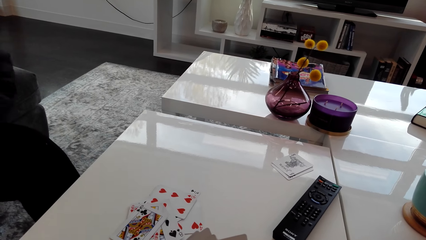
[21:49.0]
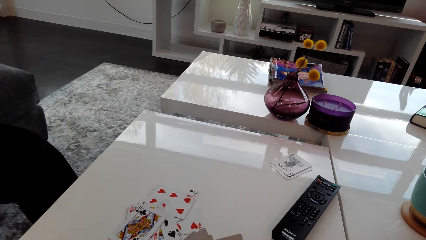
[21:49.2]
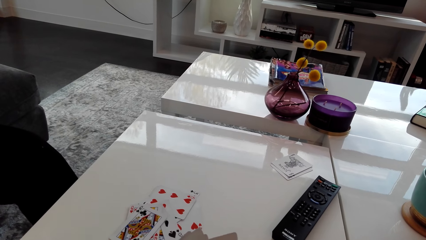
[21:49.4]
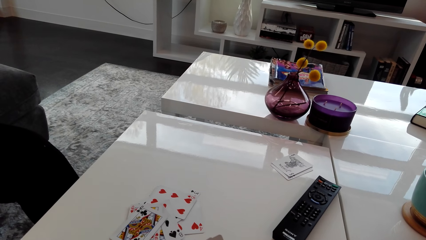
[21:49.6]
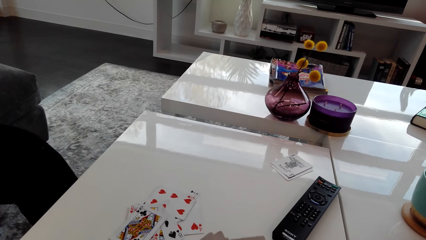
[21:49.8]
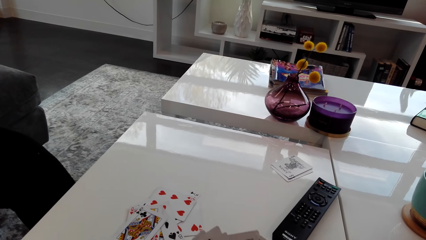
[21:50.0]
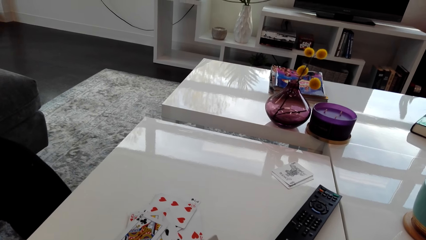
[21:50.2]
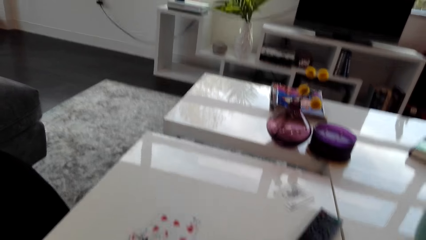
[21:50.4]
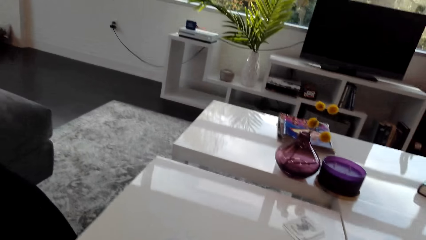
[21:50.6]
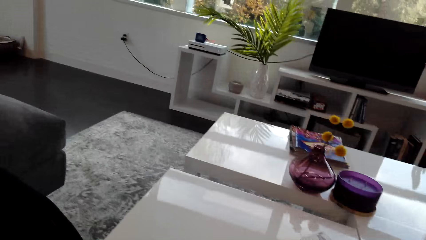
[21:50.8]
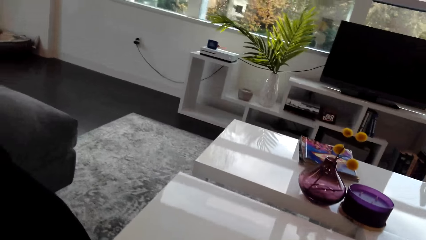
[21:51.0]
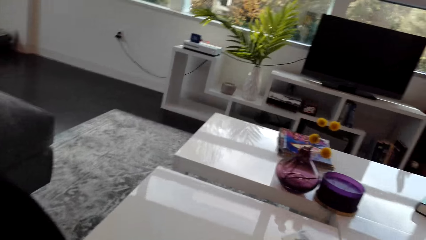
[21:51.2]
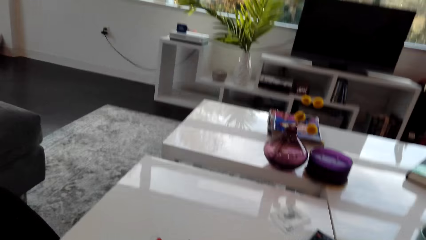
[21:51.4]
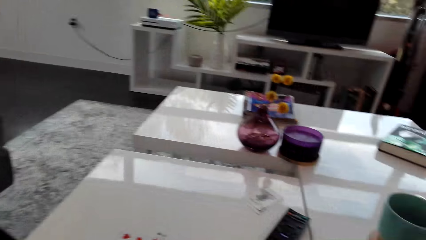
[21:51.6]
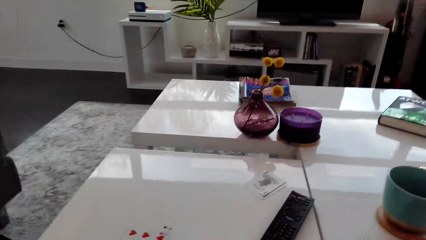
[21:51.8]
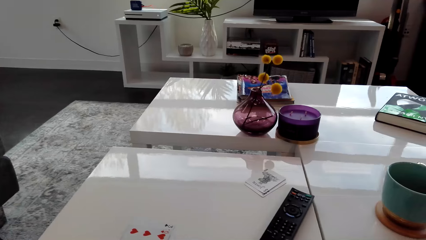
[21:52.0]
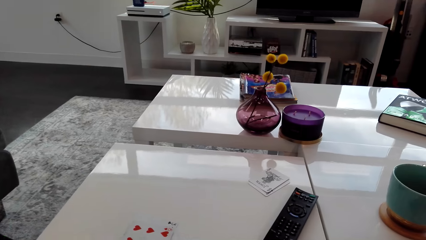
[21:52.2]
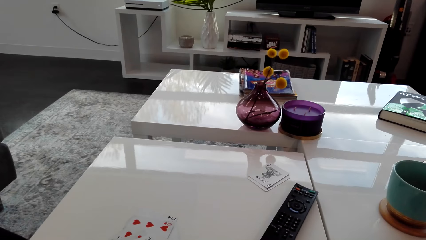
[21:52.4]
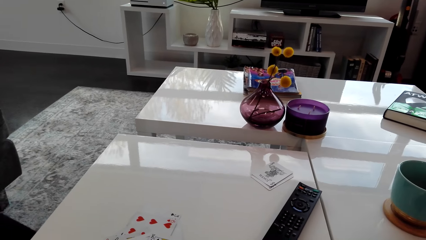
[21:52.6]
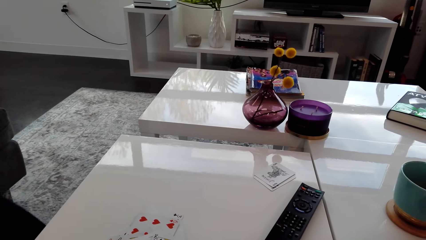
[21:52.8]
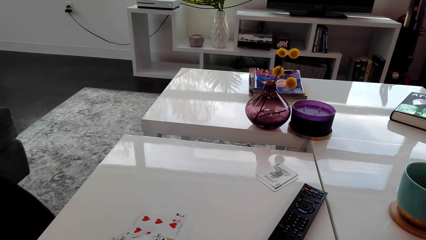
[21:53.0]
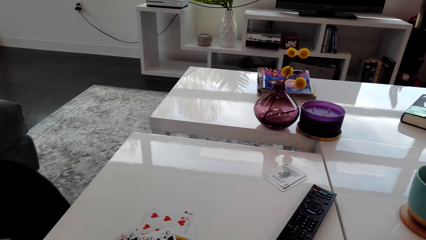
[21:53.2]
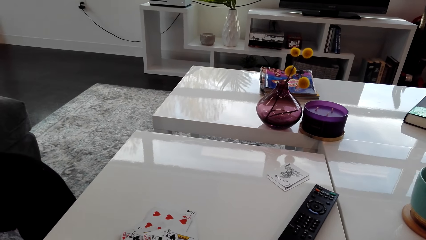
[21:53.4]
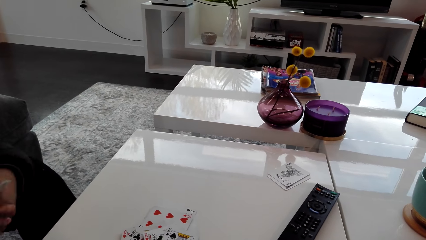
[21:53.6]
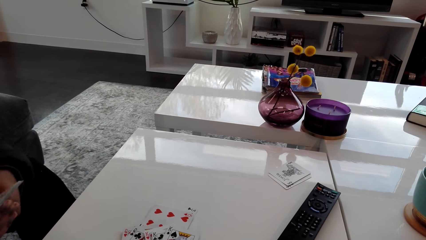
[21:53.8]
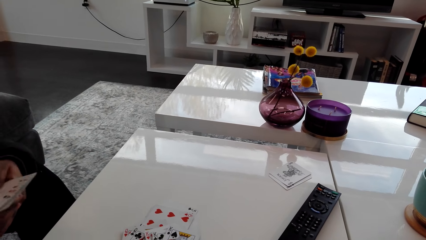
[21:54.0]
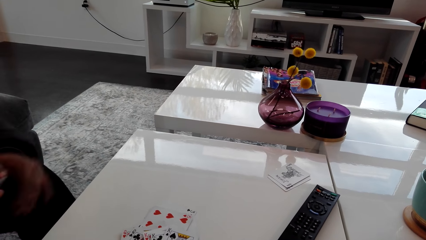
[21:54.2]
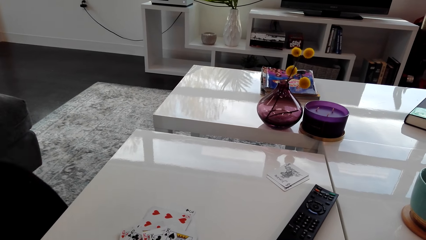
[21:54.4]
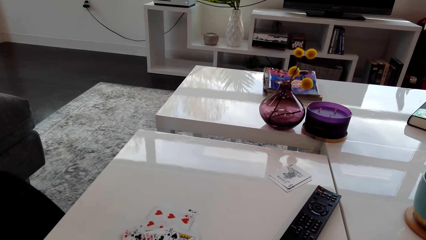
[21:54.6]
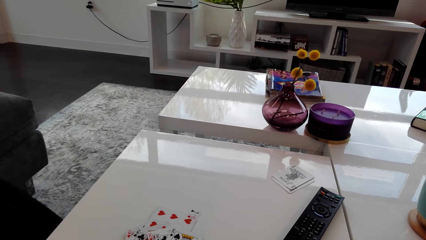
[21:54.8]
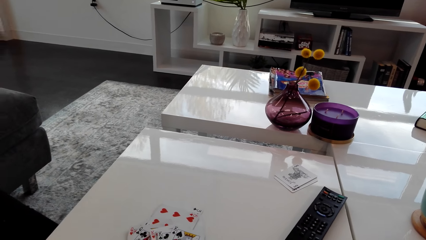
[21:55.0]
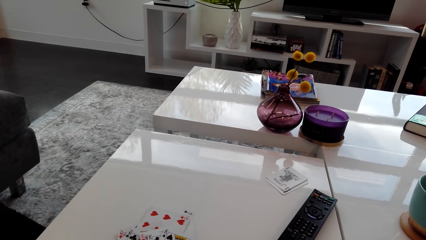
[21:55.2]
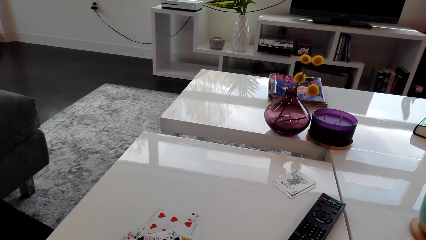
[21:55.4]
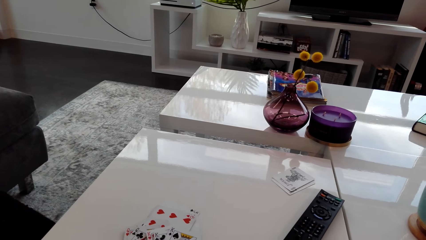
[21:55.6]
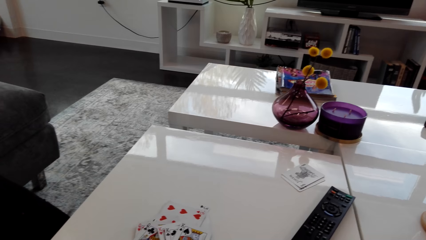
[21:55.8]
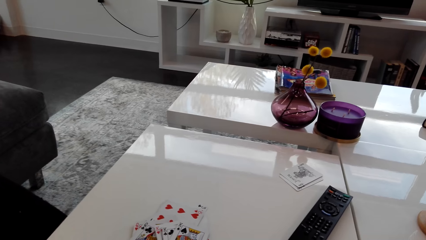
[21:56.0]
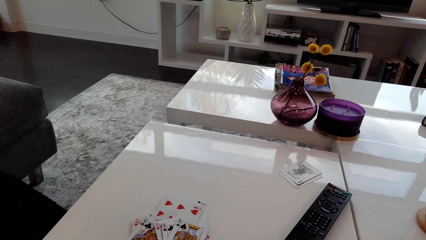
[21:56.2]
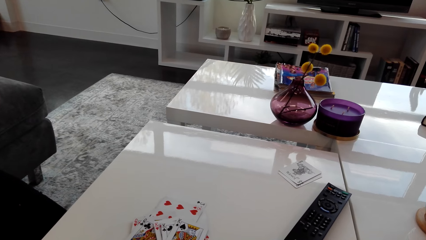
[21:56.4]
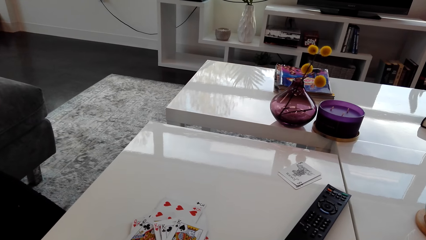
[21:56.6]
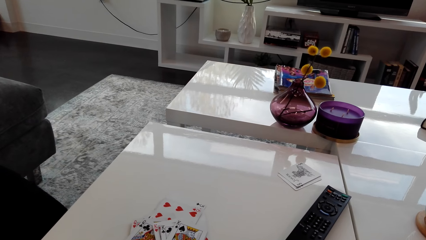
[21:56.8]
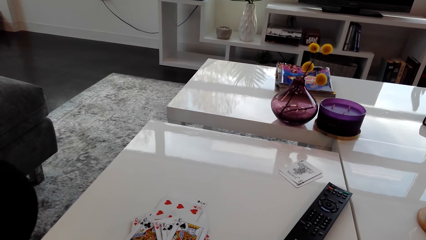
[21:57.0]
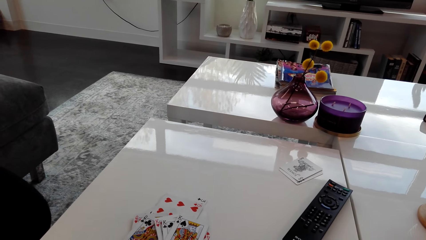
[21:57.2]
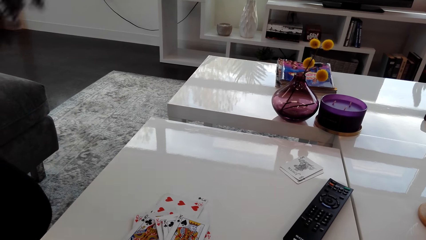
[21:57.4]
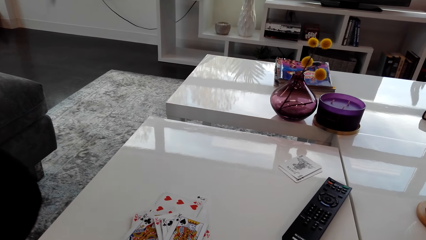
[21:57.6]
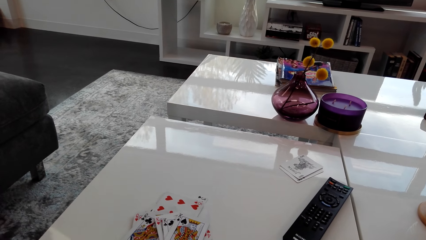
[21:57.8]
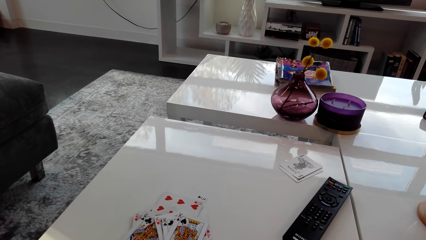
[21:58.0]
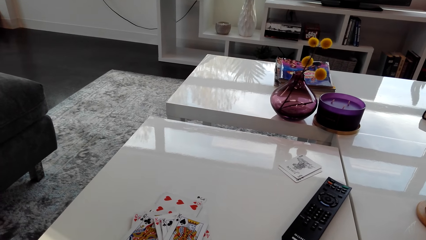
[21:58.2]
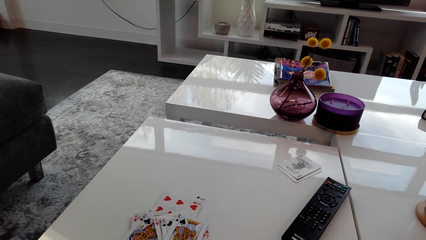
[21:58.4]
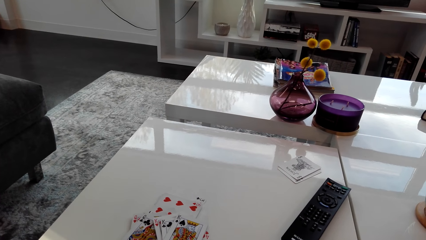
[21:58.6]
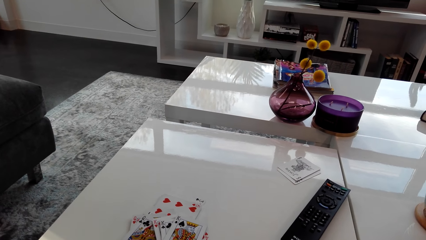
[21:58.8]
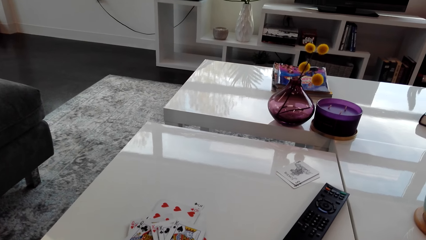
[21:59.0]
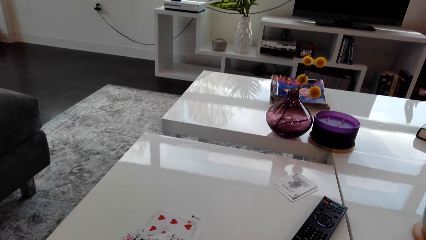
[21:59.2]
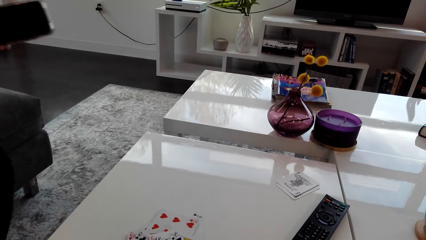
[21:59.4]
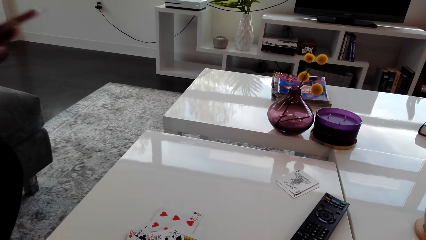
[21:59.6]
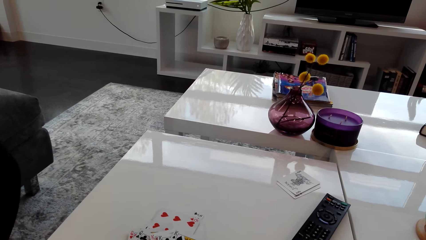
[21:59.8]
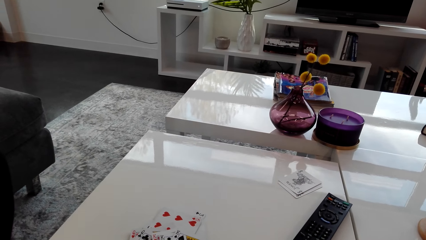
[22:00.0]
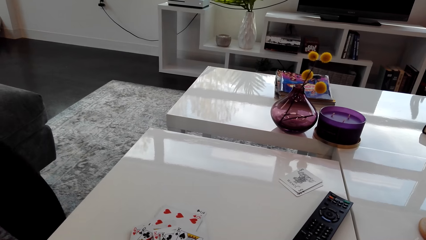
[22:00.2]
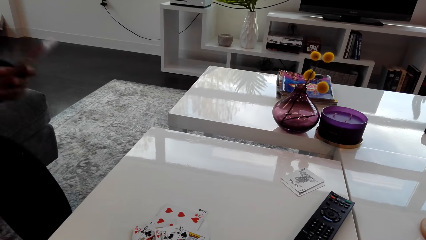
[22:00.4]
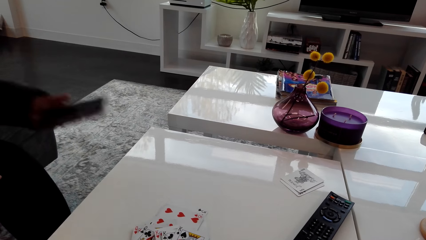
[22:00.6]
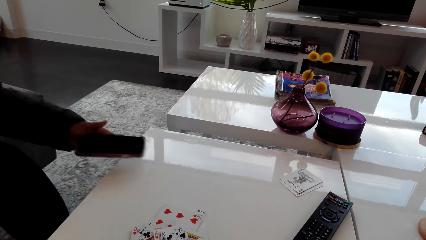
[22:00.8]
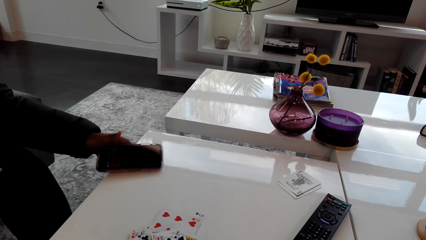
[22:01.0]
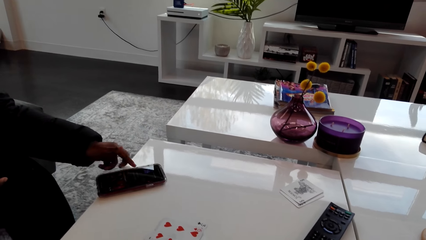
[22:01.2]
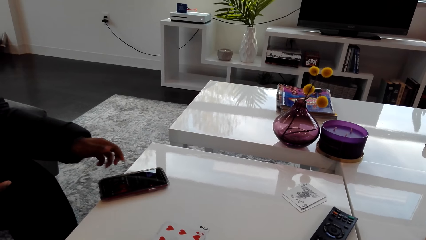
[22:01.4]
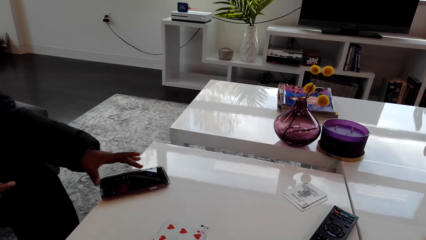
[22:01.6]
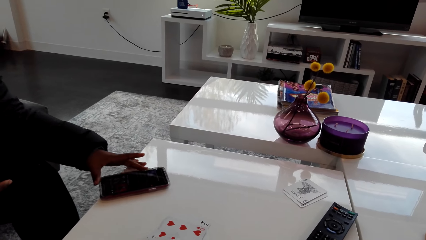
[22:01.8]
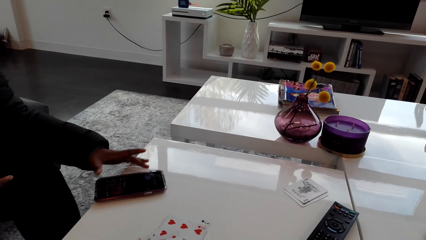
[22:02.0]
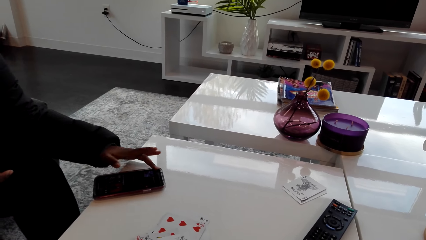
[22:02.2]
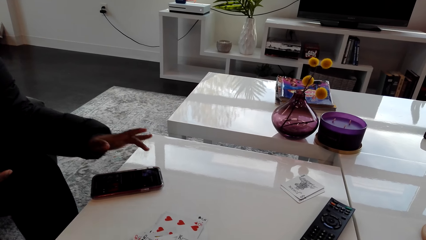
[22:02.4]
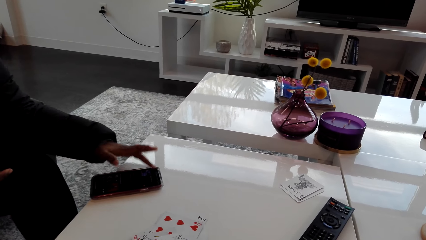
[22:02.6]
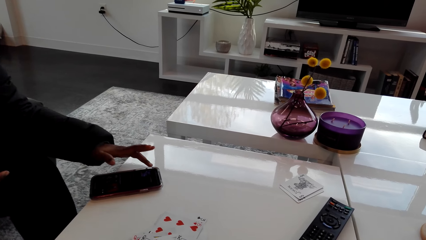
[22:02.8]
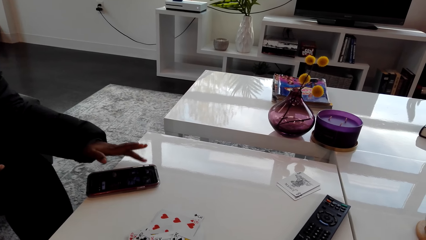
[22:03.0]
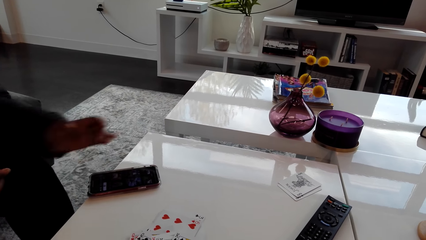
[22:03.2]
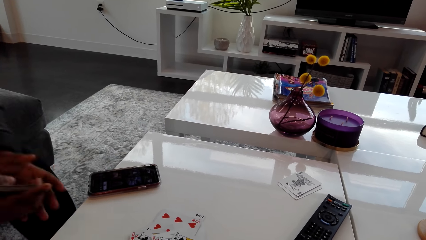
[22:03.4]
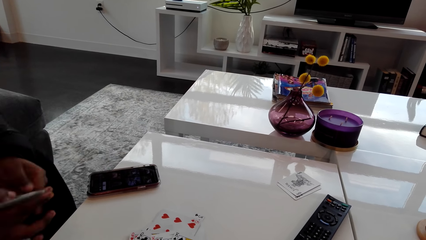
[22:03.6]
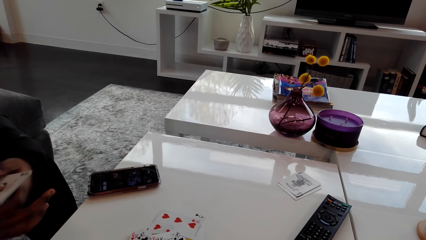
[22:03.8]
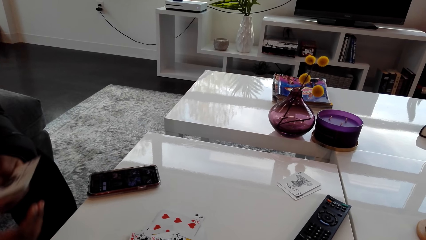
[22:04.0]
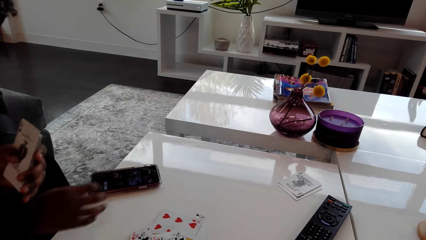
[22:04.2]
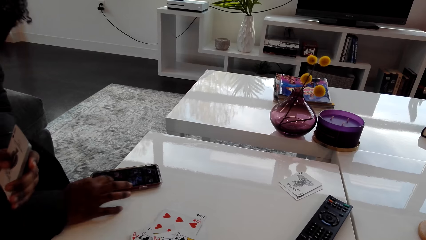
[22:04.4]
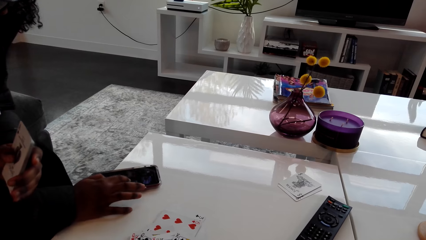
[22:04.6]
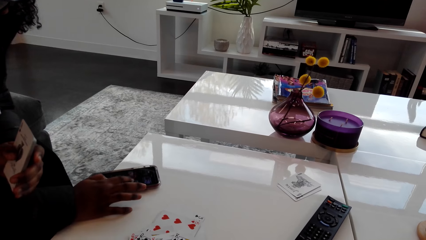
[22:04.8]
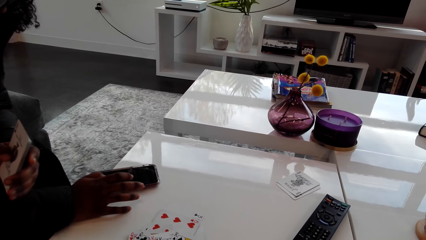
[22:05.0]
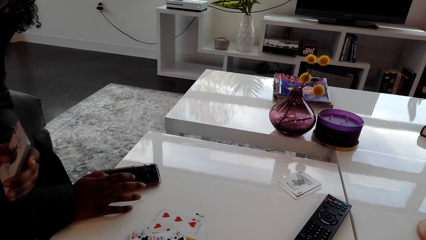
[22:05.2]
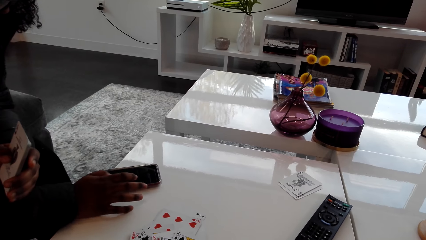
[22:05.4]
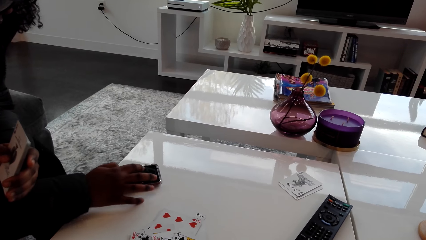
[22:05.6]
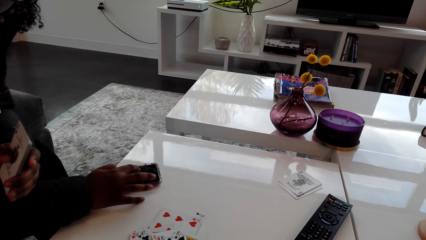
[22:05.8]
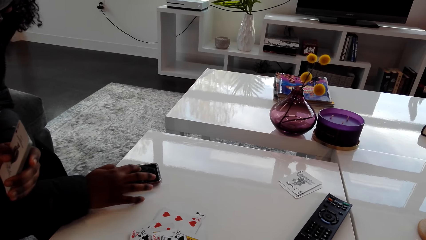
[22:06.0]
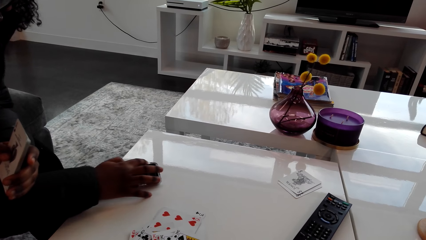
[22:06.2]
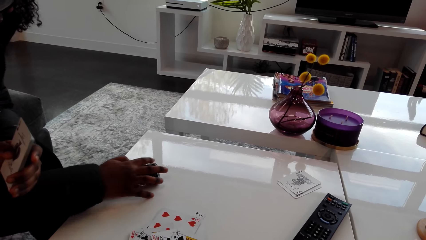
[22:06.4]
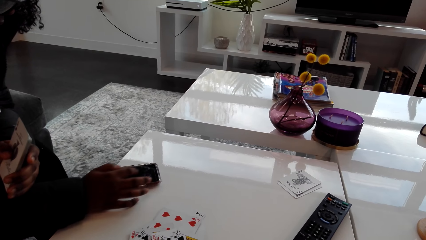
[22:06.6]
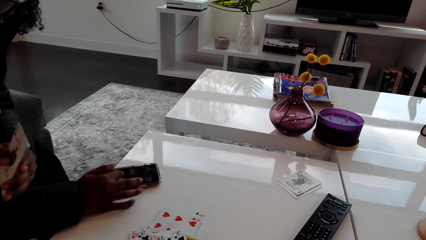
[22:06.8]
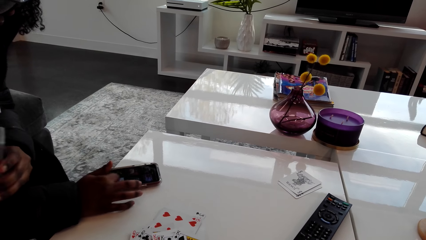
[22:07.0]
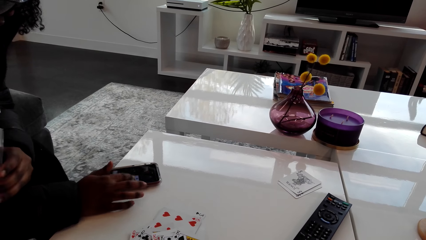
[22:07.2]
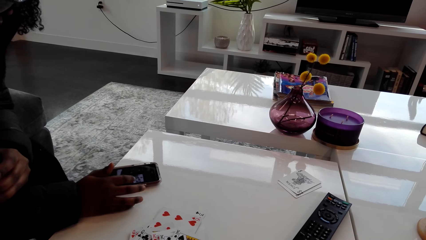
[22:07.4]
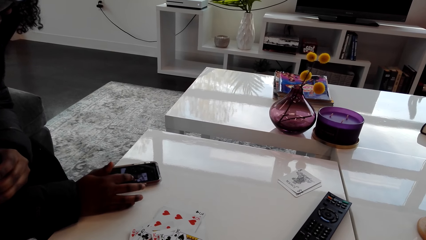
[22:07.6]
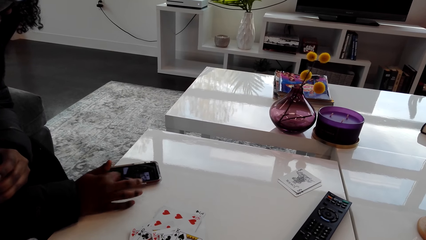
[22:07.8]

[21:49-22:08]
The camera wearer looks around. A woman moves around. The woman puts the phone on the table. The woman operates the phone.
